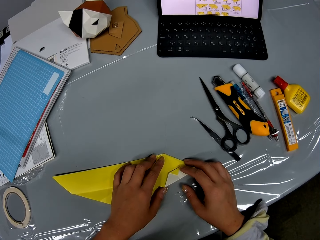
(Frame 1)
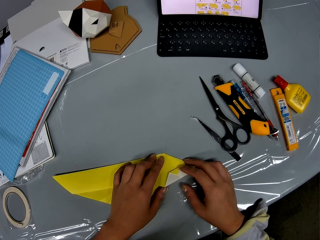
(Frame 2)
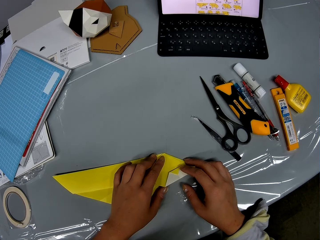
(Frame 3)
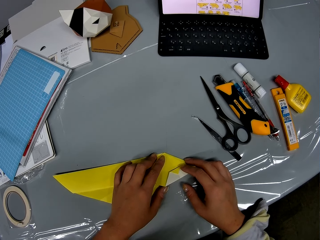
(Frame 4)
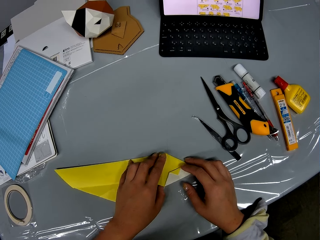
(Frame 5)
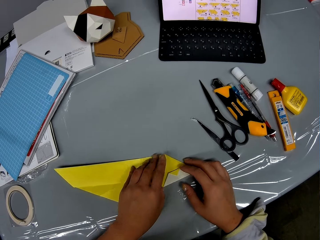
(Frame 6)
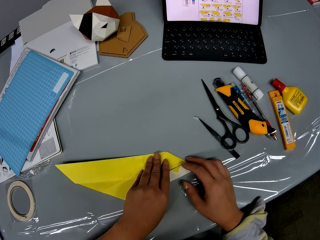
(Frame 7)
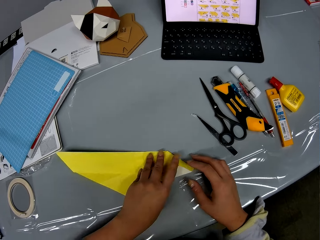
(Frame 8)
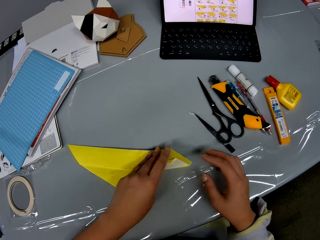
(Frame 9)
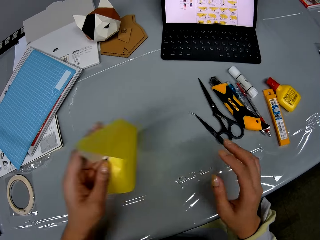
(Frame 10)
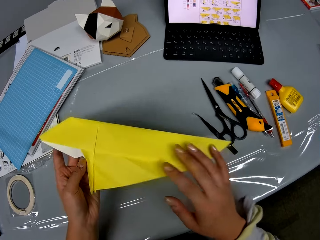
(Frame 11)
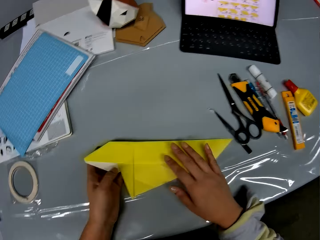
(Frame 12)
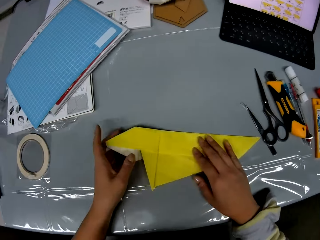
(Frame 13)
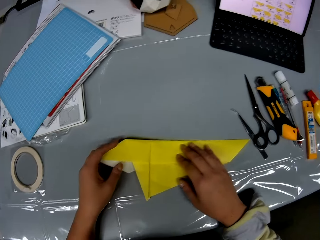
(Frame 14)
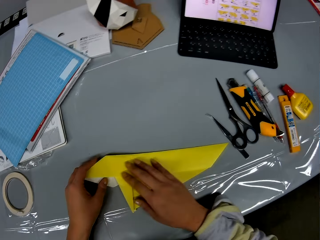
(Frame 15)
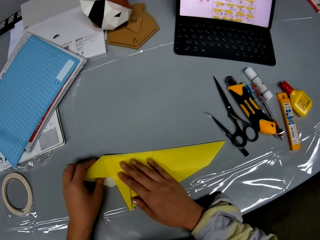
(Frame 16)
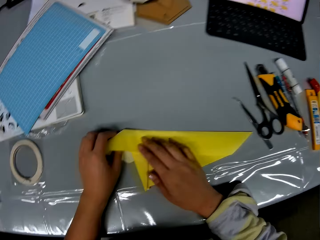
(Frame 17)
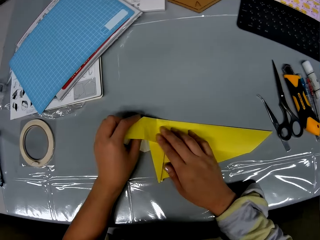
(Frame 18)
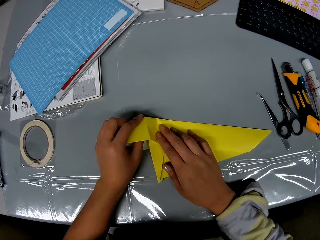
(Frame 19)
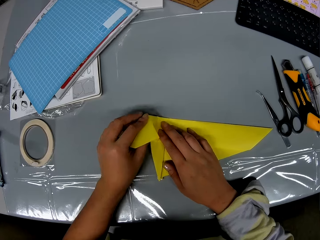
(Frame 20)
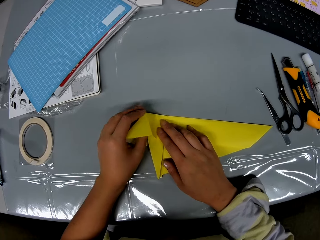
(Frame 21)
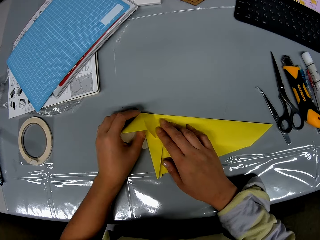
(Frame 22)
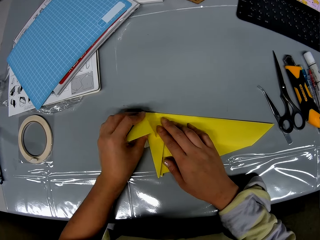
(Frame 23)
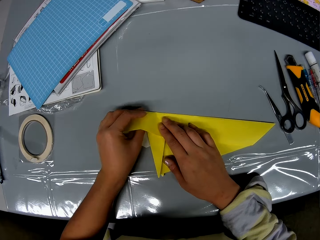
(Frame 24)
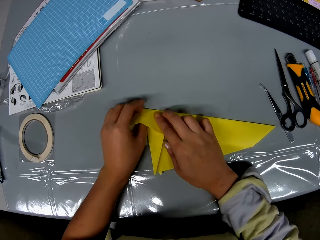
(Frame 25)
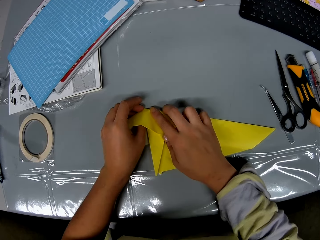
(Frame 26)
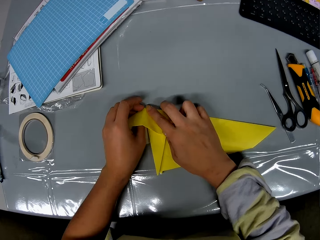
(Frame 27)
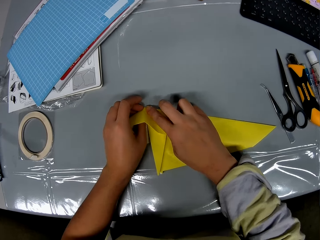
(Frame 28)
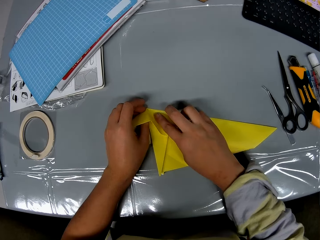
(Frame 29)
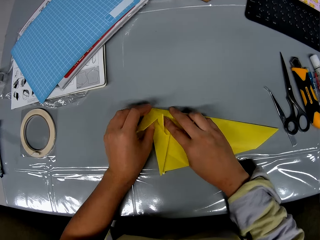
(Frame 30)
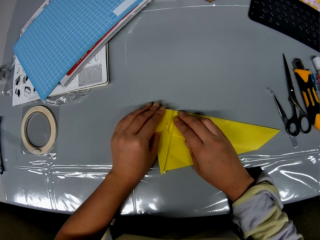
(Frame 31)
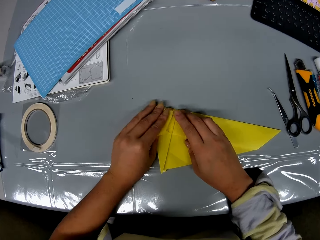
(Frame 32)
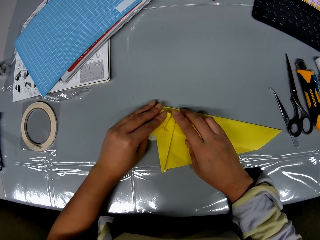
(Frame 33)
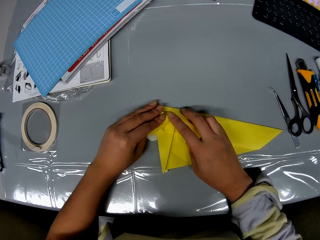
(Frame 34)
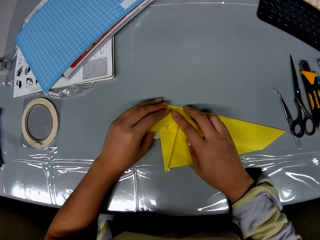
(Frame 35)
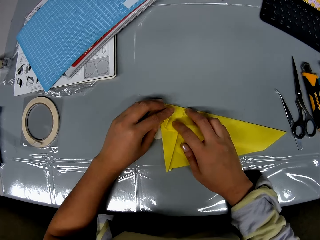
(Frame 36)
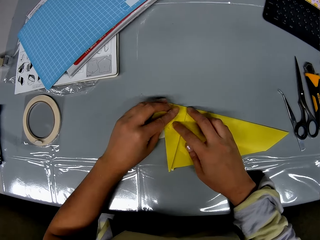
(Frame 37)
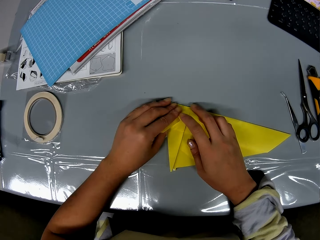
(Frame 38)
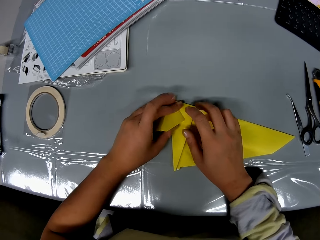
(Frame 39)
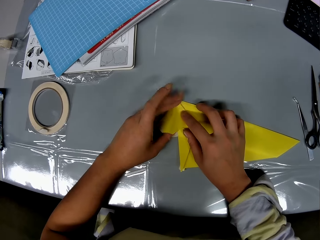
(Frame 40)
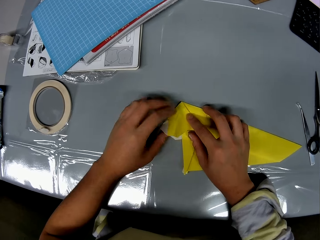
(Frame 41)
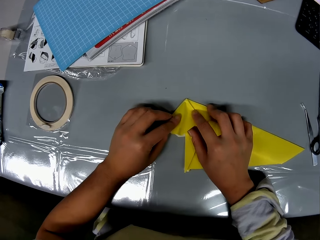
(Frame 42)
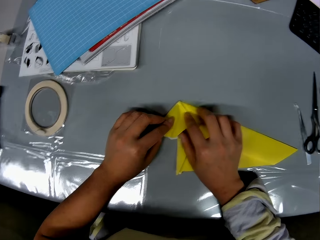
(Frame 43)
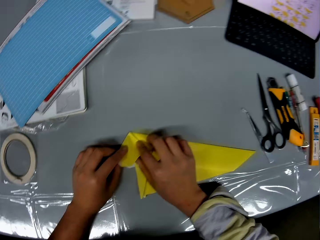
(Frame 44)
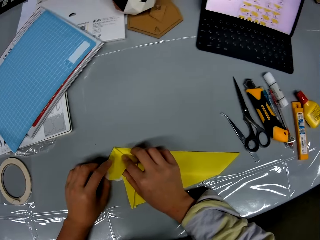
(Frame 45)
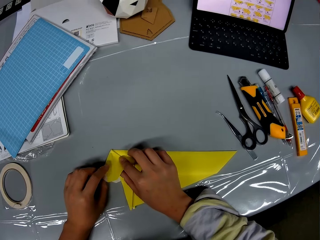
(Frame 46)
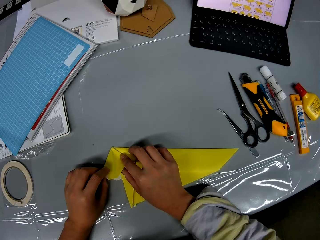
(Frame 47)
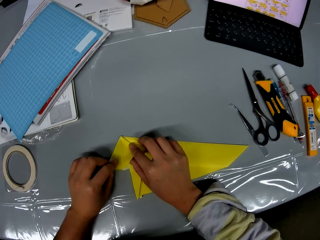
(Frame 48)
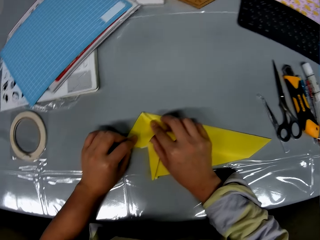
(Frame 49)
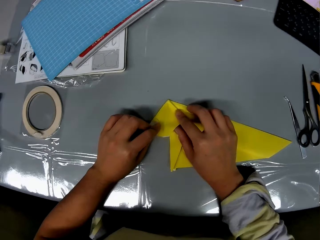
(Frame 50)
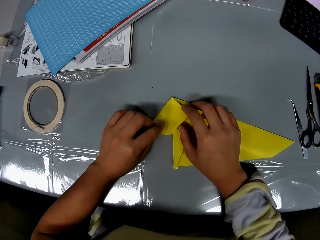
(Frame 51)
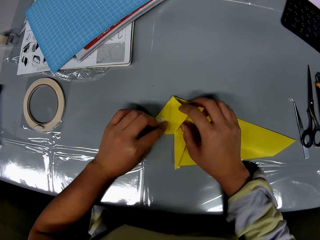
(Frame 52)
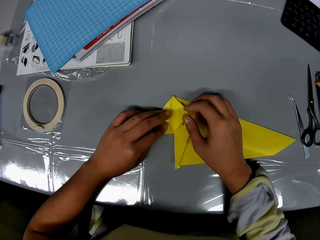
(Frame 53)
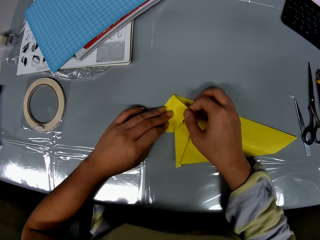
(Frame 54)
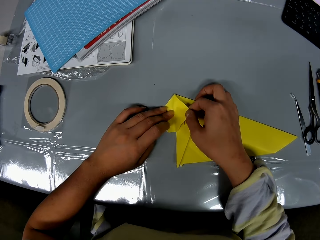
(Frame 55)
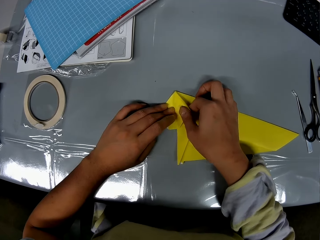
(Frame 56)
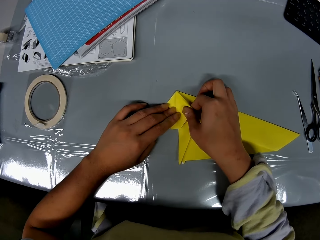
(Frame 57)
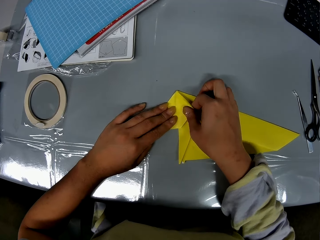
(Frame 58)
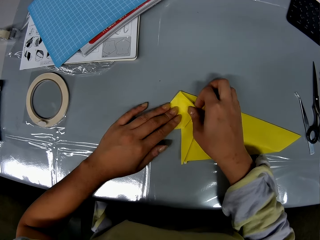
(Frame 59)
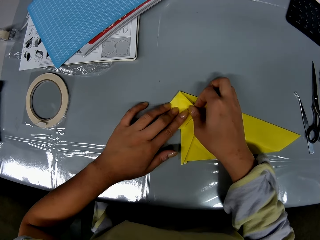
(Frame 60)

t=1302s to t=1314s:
The camera wearer turns around the craft paper. They fold the craft paper.

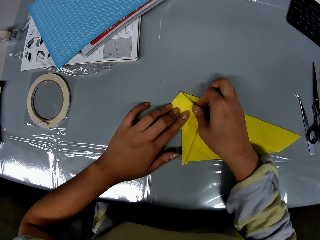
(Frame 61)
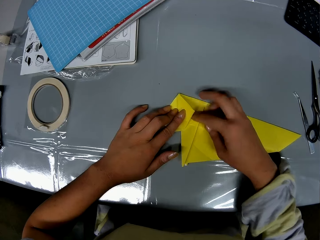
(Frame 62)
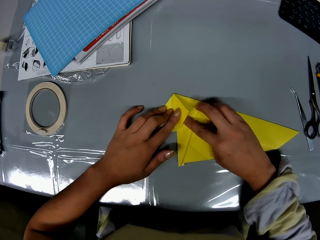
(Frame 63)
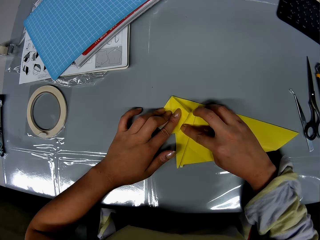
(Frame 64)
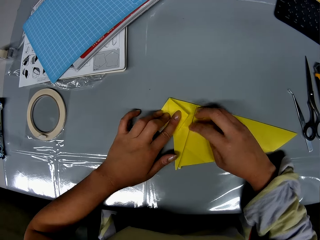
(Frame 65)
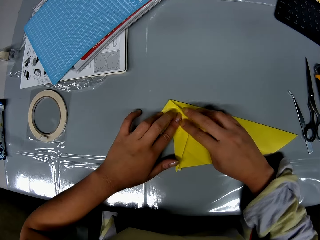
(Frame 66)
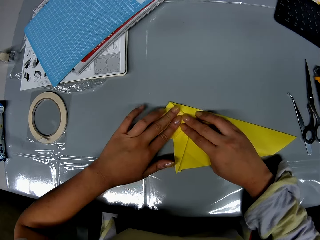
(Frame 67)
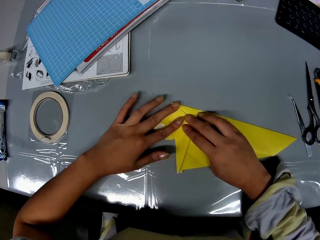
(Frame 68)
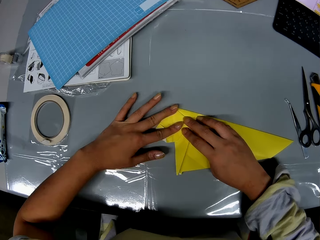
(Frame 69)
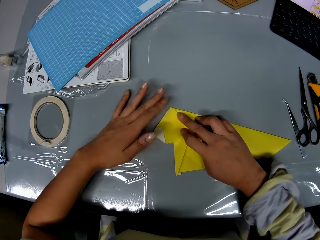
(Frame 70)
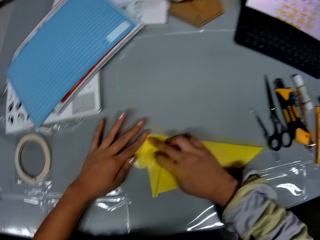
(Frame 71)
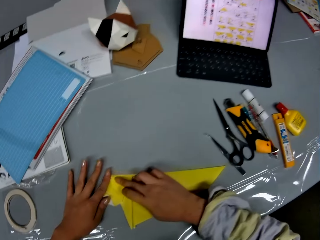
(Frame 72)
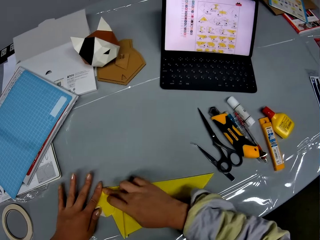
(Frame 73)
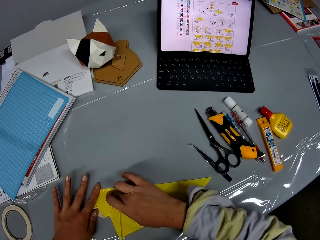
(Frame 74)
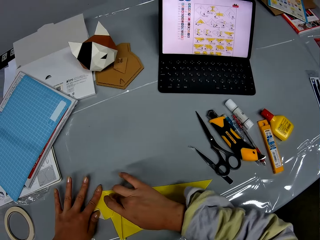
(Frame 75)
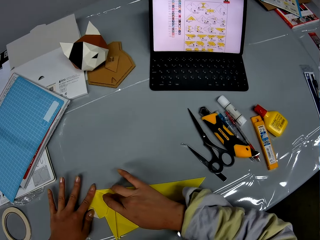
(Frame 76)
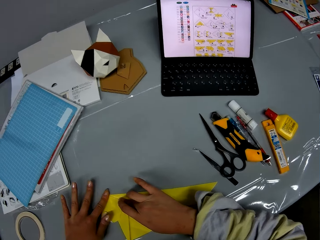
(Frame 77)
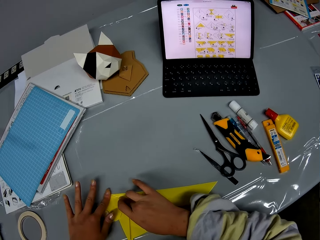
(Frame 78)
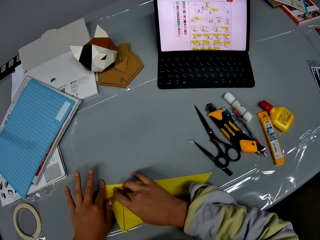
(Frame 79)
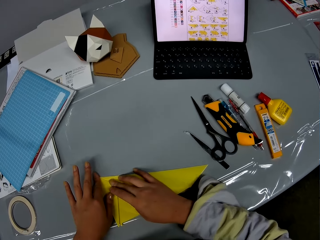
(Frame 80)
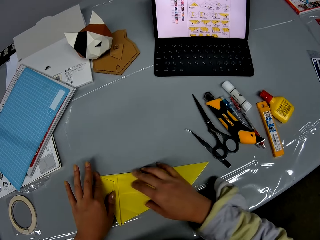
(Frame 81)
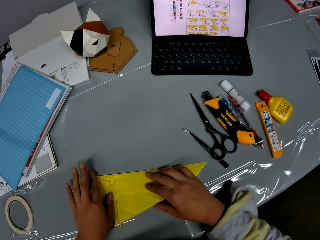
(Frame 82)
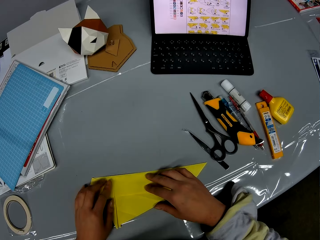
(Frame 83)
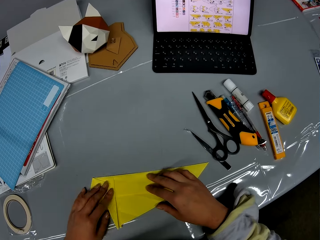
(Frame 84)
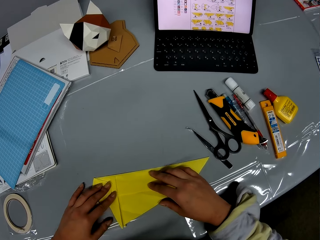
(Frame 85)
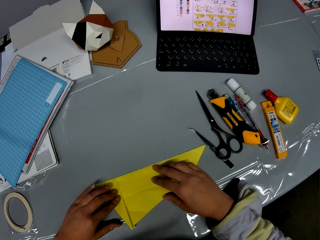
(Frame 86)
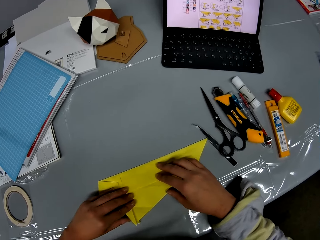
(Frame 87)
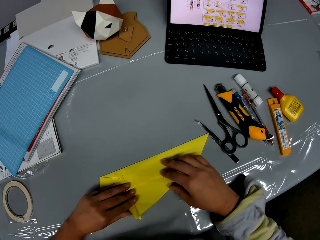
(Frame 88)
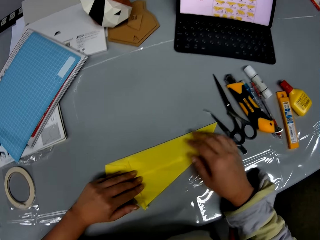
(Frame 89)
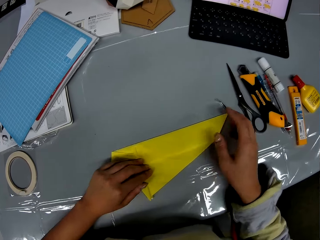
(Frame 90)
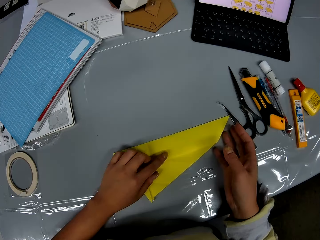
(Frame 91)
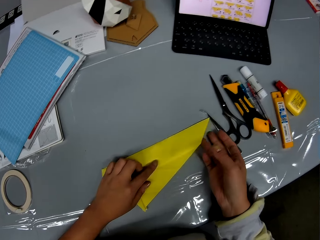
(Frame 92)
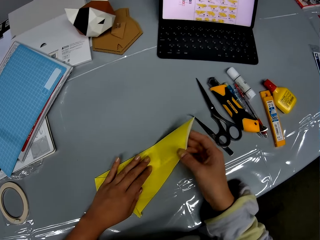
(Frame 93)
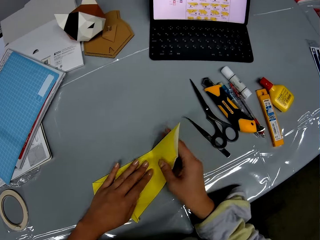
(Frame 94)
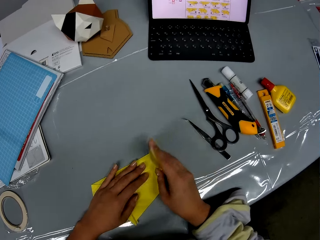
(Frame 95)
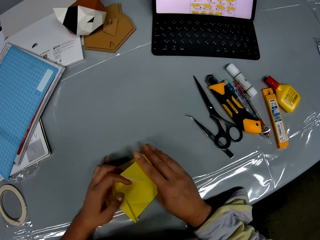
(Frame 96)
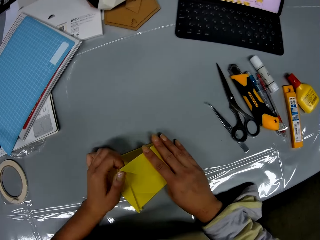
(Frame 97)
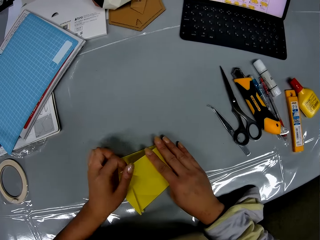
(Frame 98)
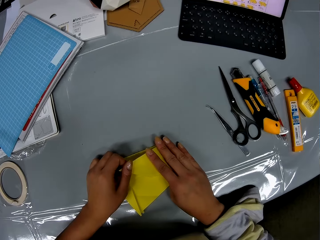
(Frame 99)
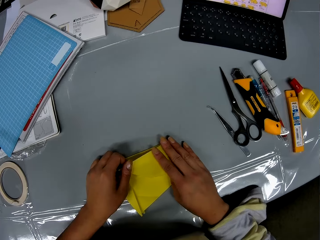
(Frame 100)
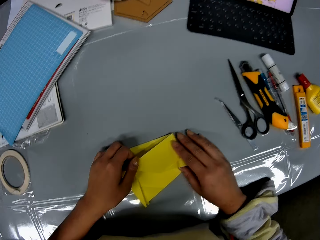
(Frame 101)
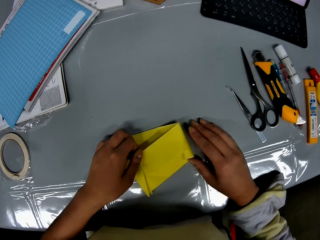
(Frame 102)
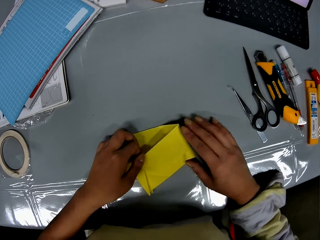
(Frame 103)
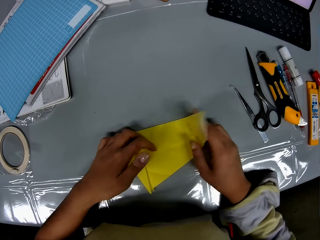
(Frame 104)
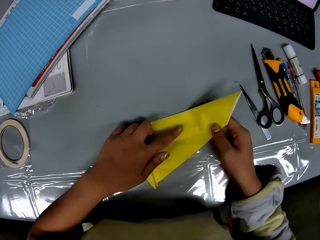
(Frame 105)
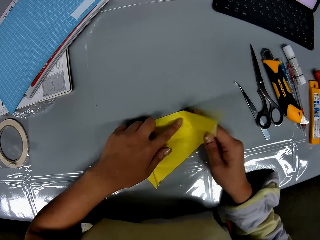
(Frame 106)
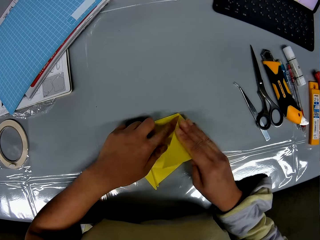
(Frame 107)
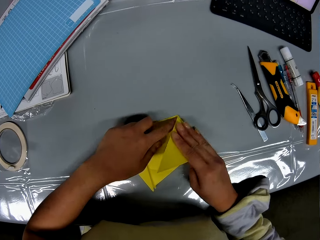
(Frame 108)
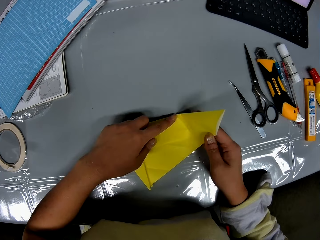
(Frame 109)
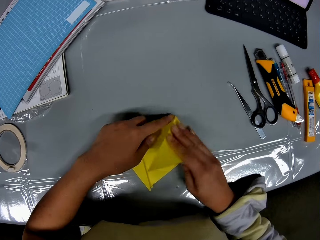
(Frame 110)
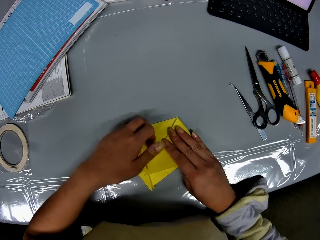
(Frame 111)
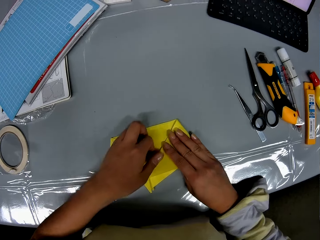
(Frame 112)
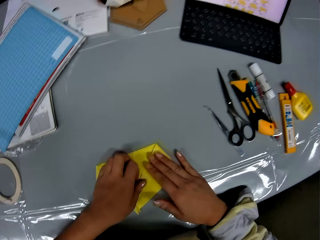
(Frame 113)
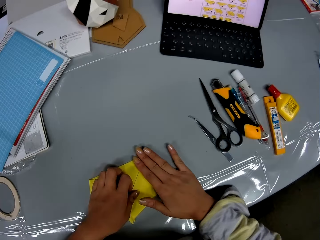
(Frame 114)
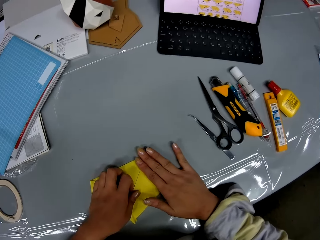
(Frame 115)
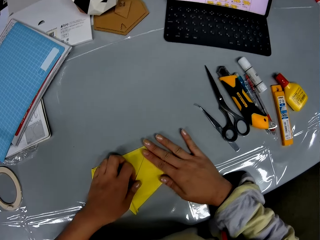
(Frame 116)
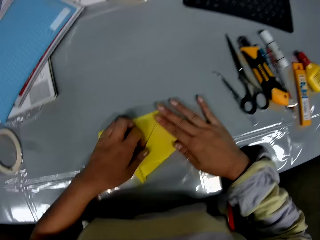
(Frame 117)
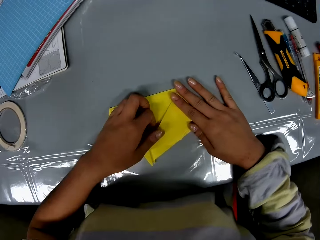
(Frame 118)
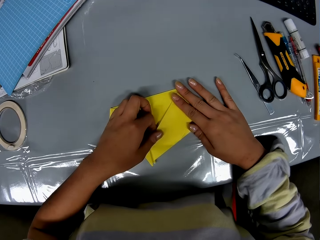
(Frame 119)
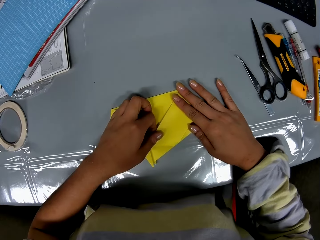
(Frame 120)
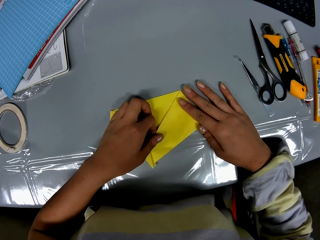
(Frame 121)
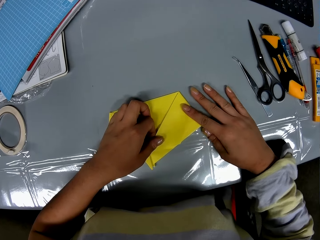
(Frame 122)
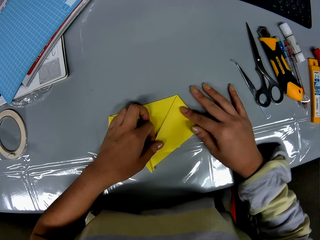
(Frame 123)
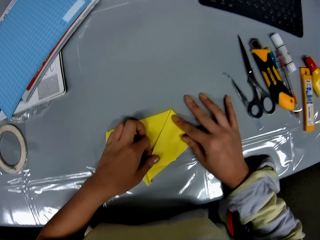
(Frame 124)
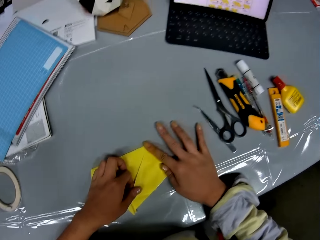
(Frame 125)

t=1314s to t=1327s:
The camera wearer unfolds the craft paper. She folds the craft paper. She presses the craft paper with her right hand on the table.
